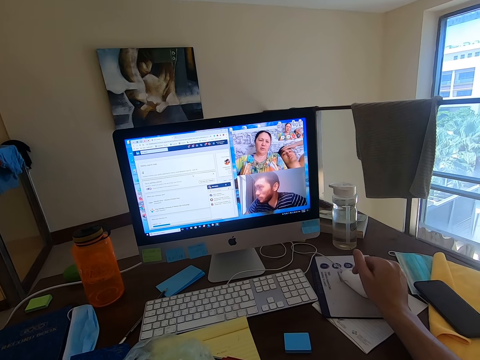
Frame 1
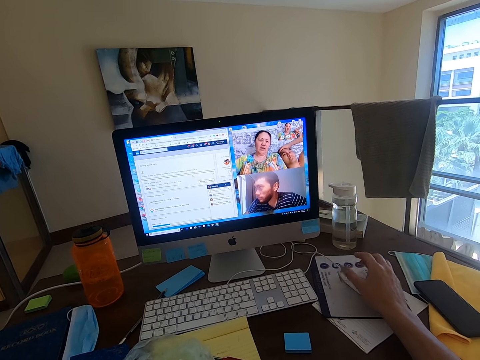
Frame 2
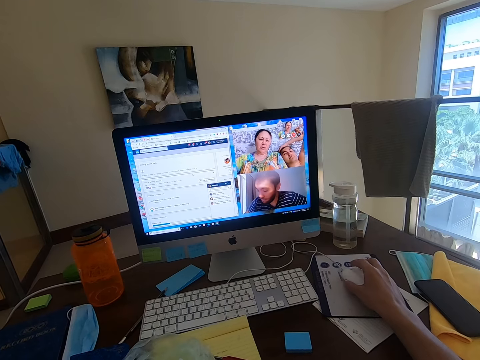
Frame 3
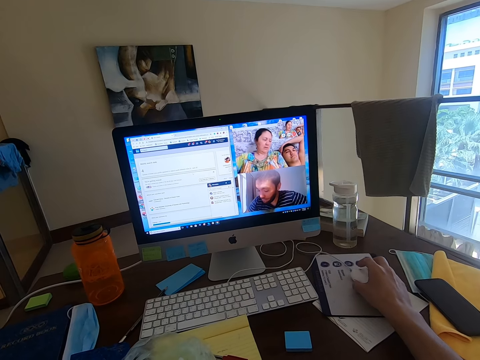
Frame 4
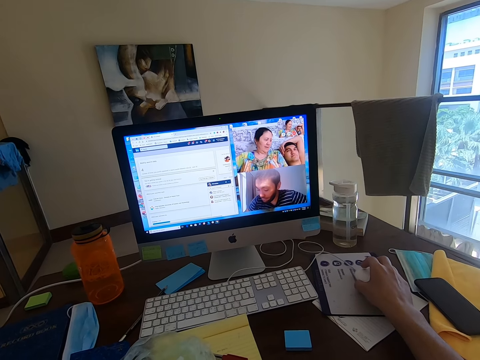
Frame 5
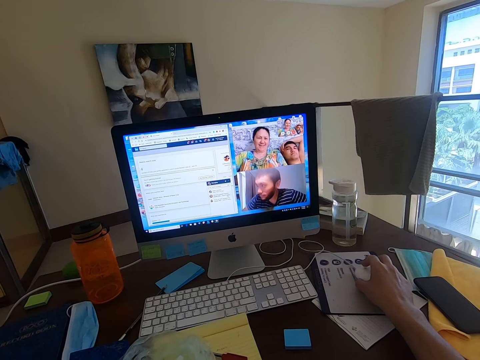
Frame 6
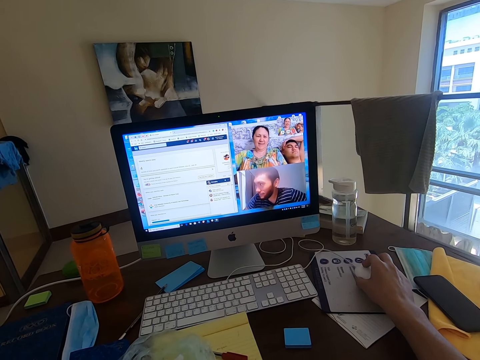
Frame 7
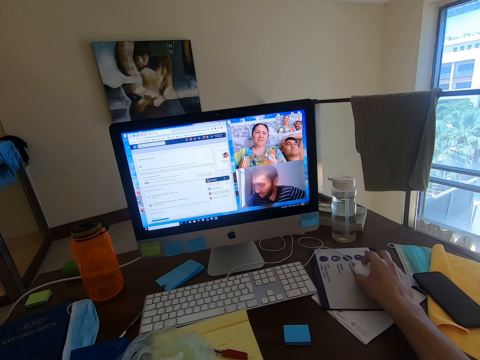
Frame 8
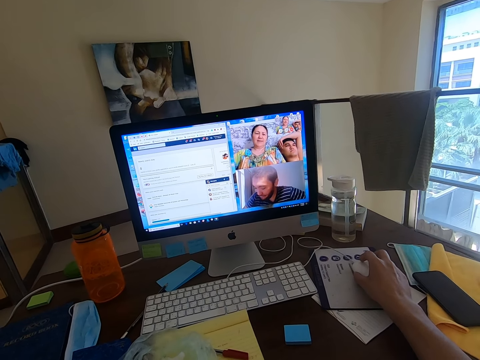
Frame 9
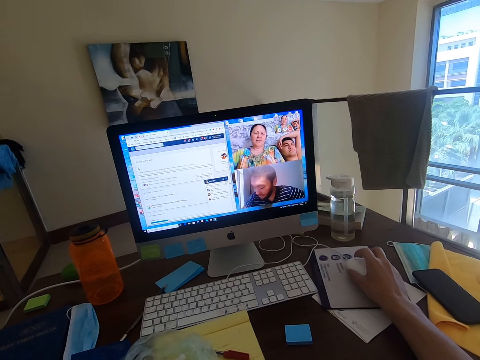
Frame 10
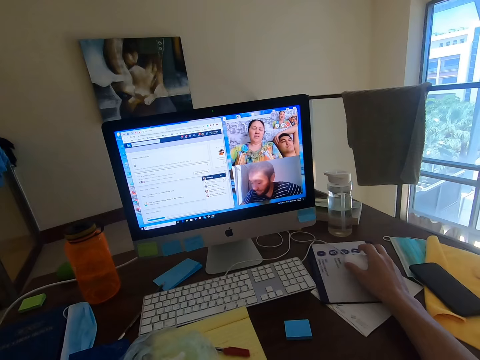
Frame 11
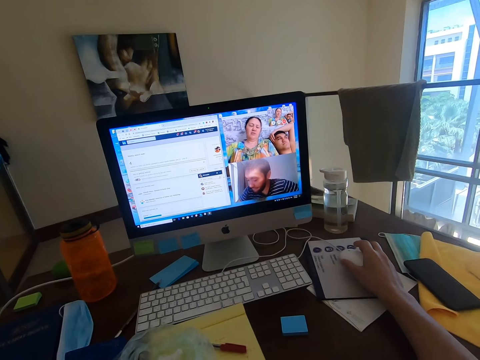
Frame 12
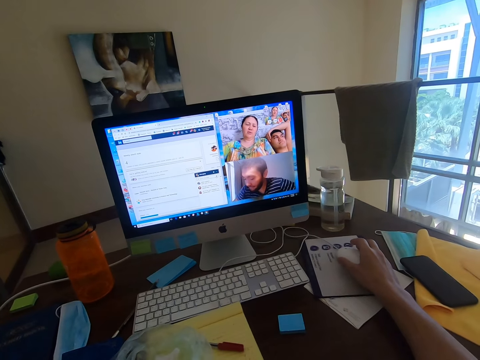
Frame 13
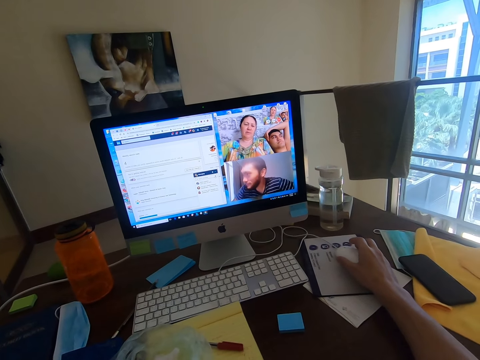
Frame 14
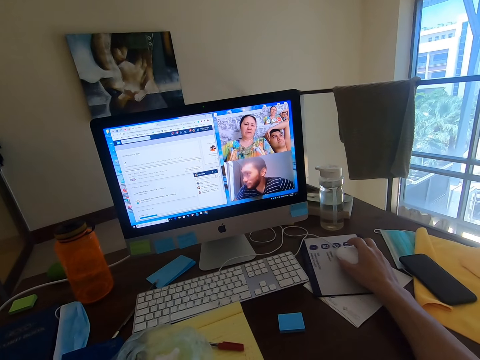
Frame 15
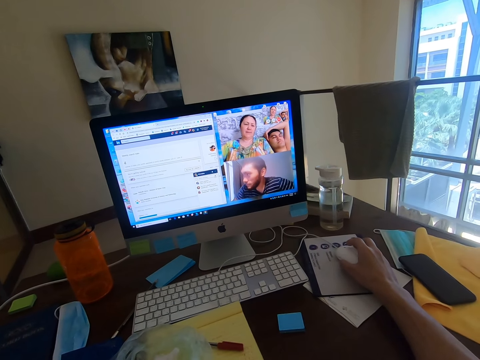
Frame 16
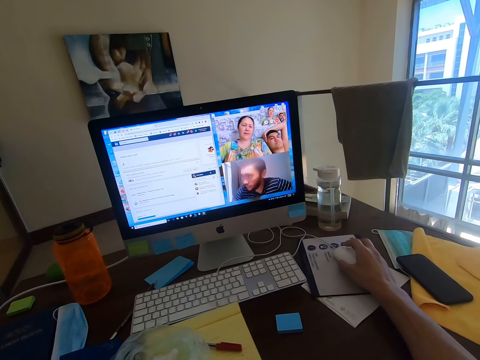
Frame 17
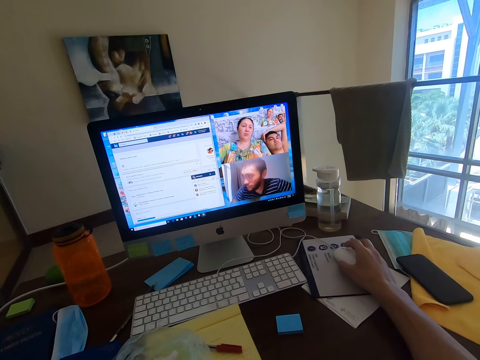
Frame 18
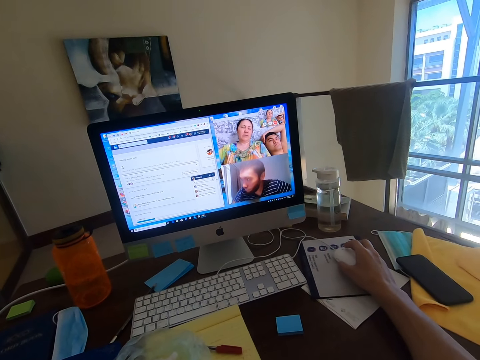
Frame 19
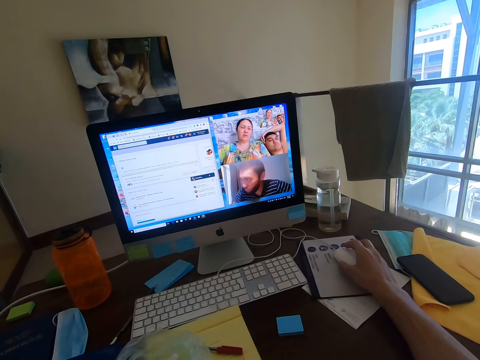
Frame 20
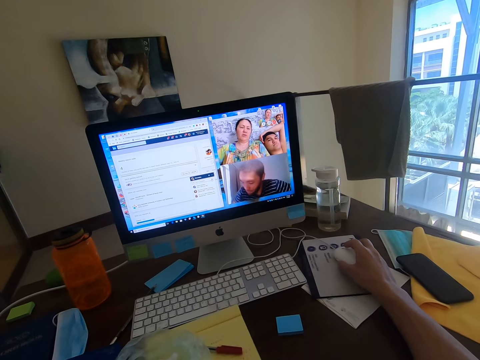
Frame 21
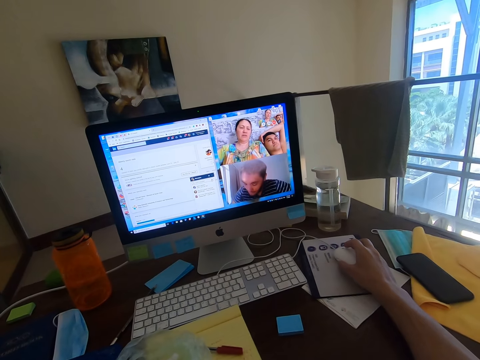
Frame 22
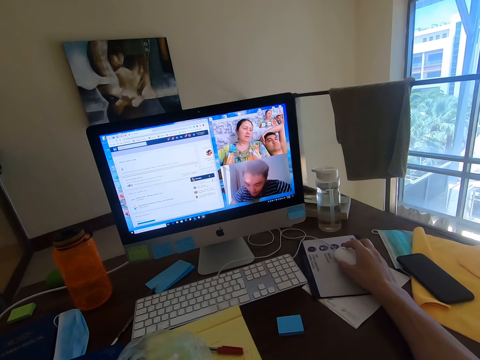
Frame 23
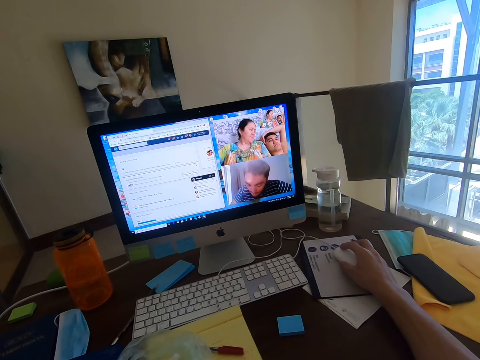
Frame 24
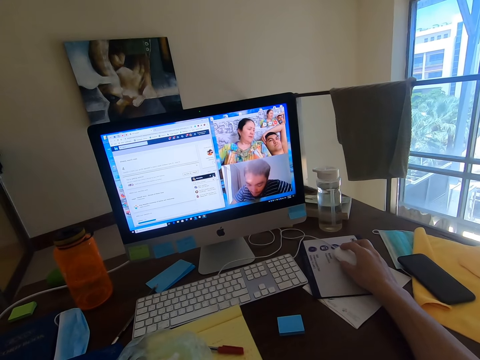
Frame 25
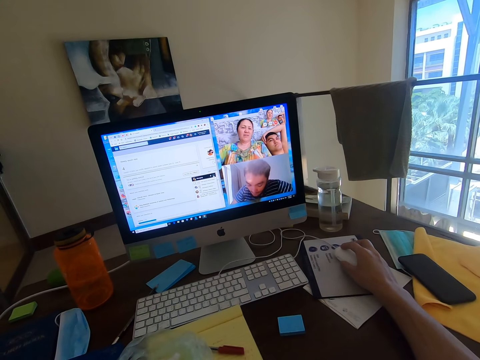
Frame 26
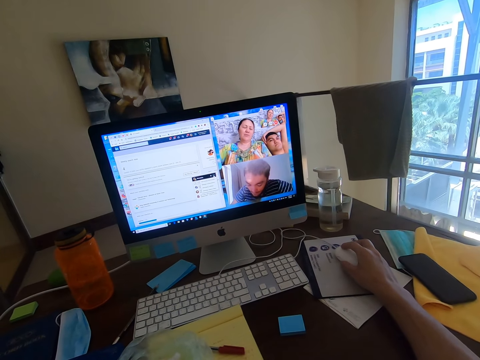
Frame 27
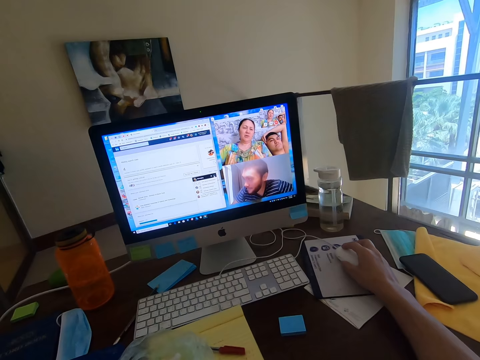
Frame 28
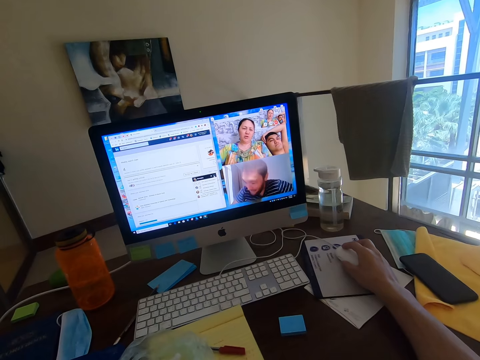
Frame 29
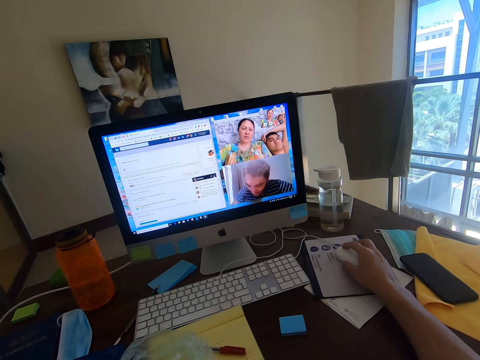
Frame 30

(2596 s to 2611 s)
The camera wearer operates a monitor. A woman converses with the camera wearer.

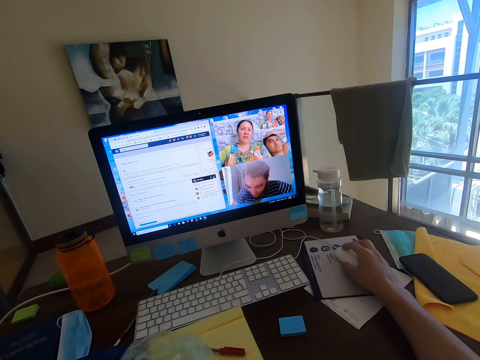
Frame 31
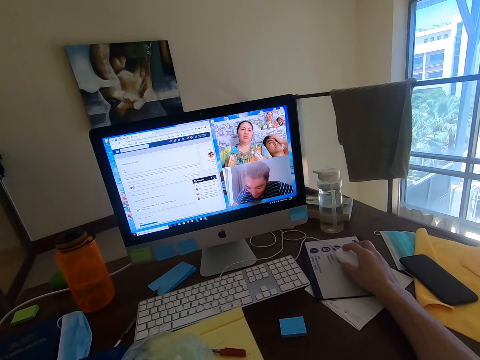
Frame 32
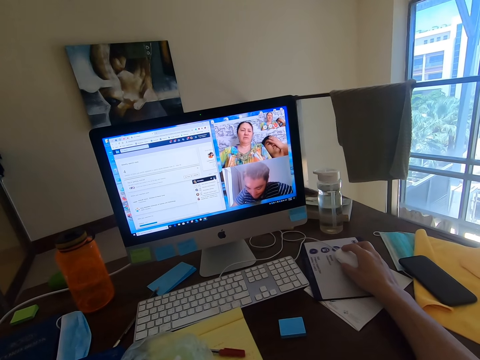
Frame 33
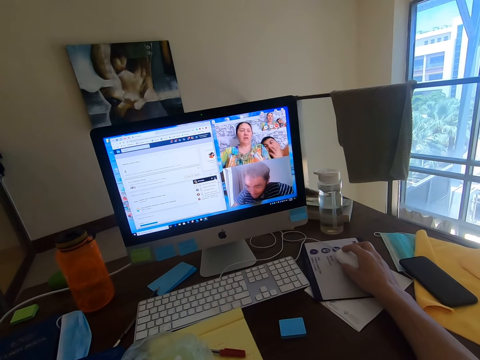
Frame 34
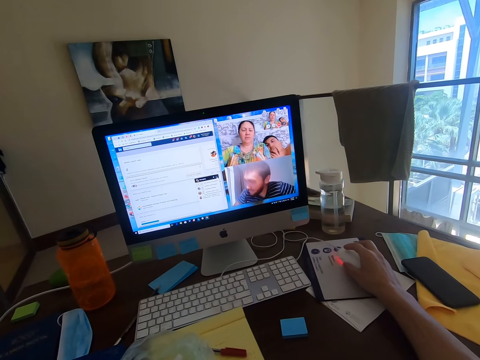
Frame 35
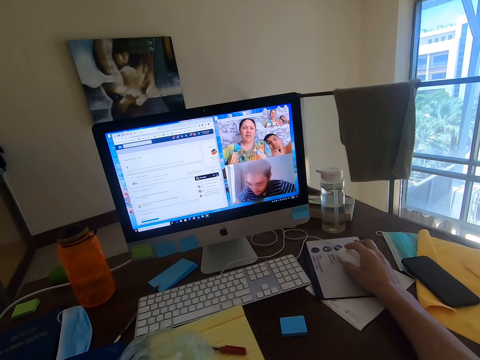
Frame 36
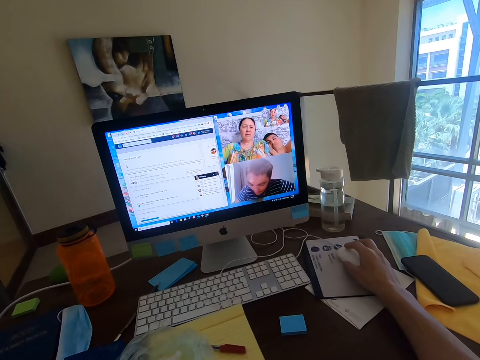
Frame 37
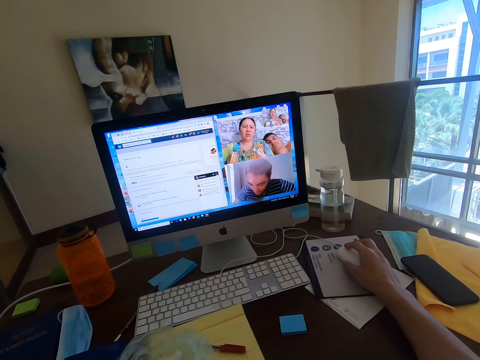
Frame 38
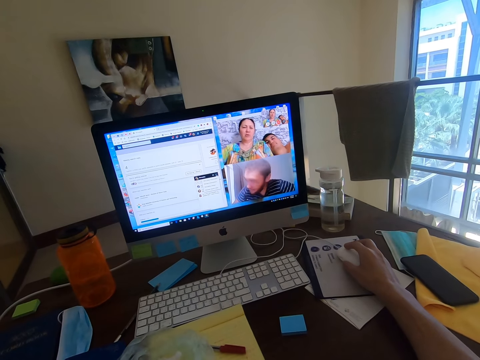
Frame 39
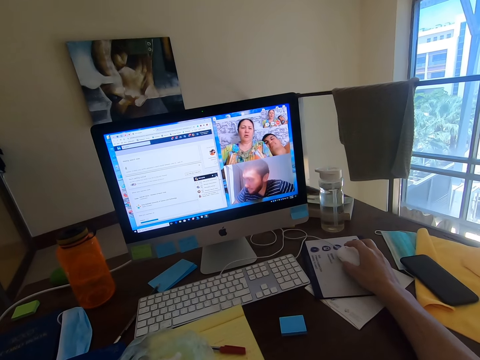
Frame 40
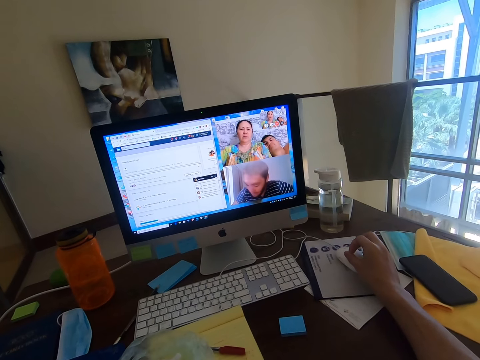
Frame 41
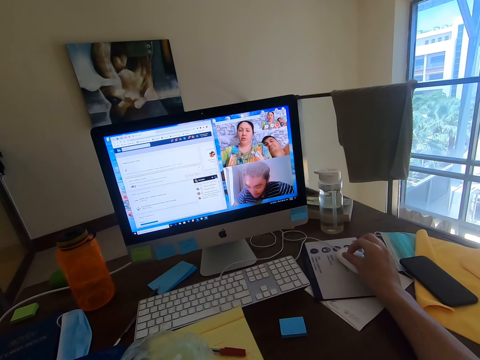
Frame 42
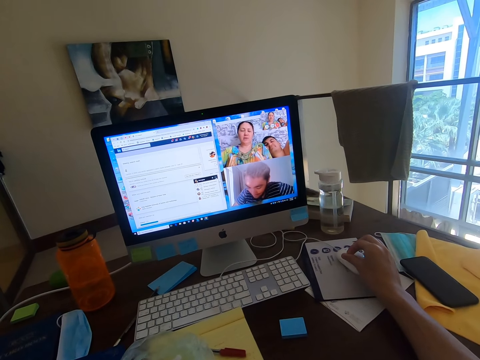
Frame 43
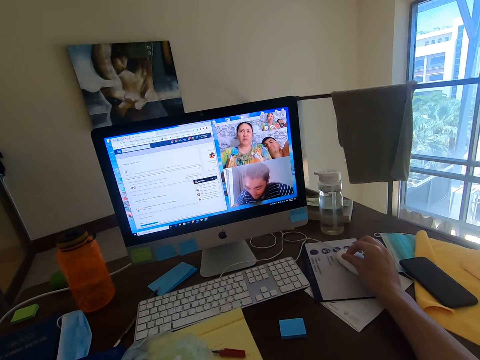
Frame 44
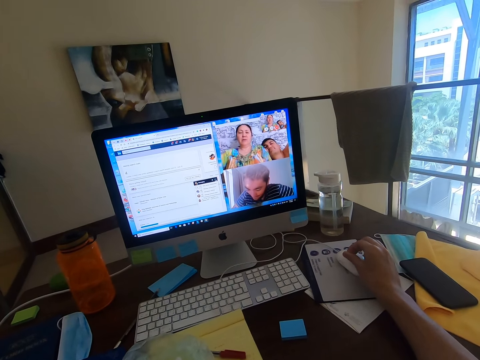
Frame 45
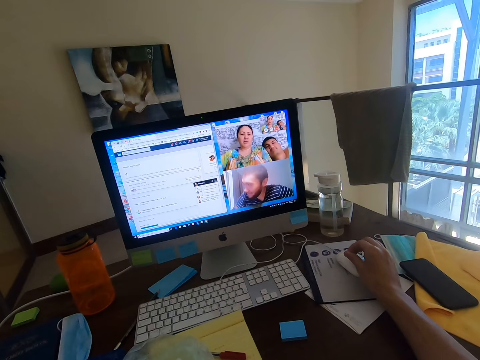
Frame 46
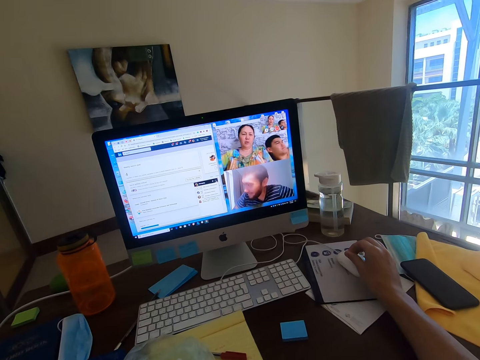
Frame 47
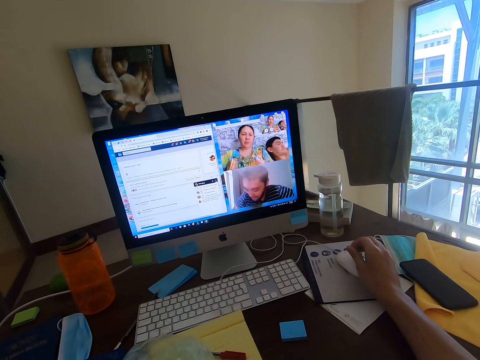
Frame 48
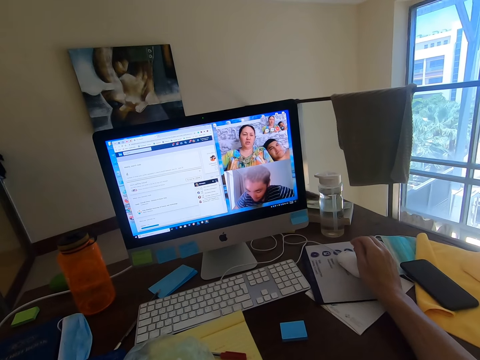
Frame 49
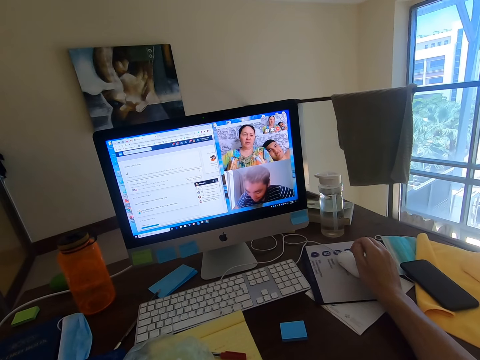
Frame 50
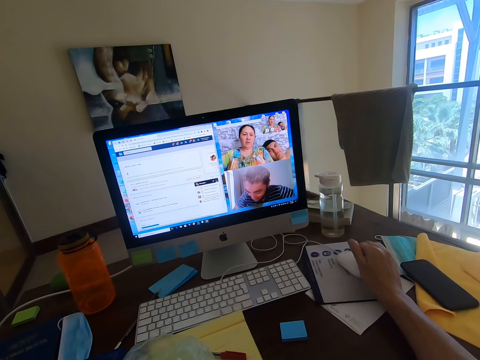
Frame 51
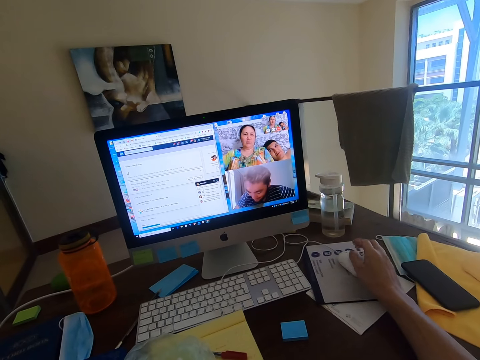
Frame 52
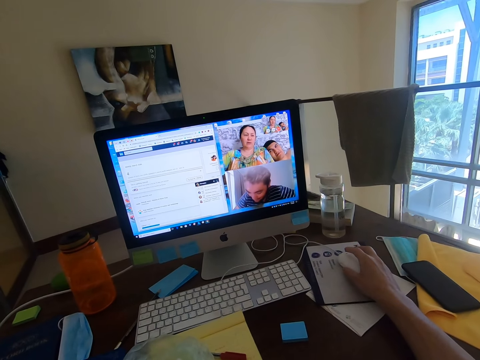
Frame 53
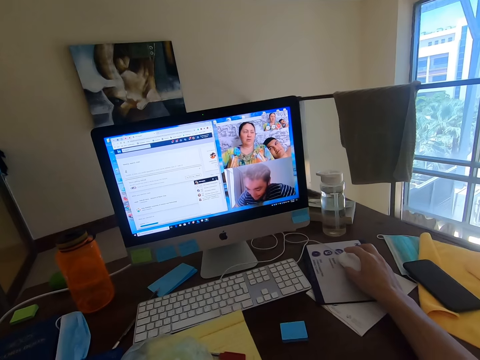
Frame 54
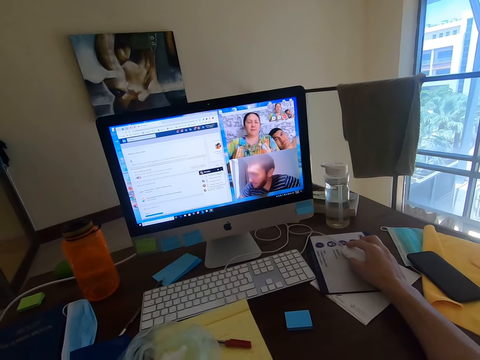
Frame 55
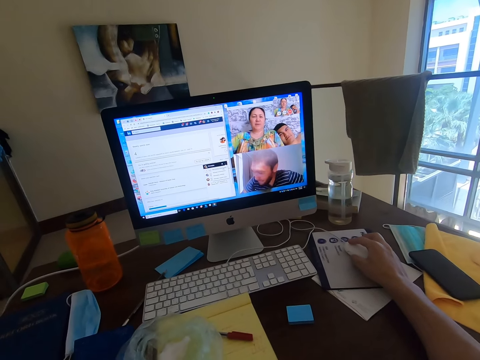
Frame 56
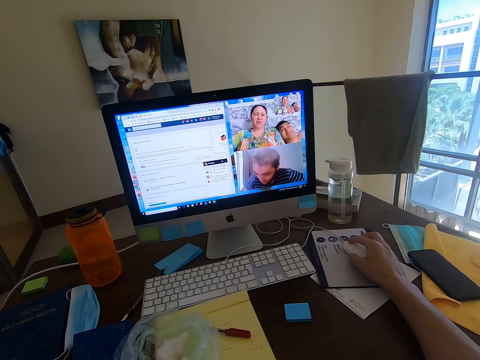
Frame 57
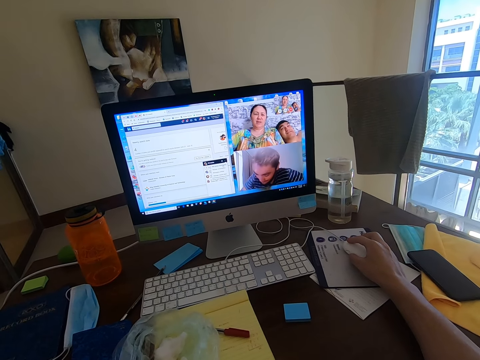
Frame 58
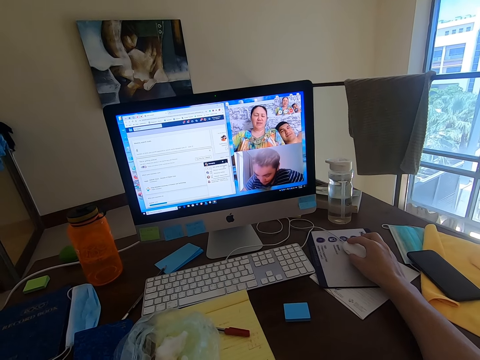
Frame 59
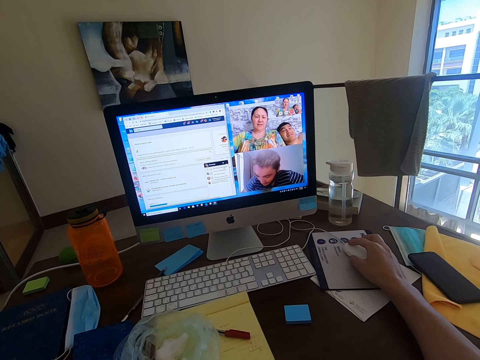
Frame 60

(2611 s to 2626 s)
A man nods his head. A woman converses with the camera wearer. The camera wearer operates a monitor.
